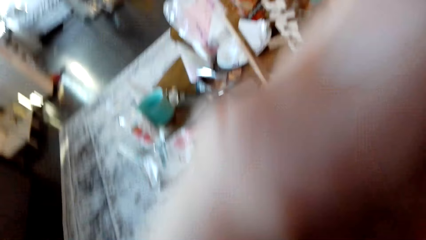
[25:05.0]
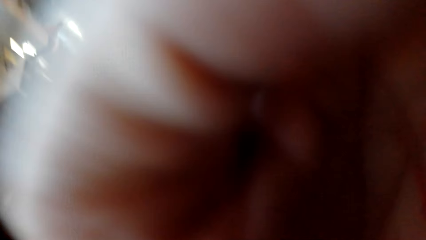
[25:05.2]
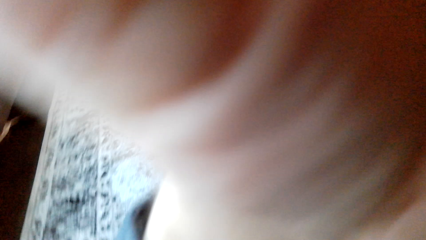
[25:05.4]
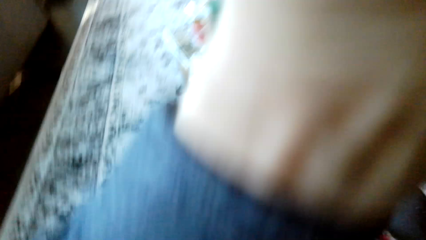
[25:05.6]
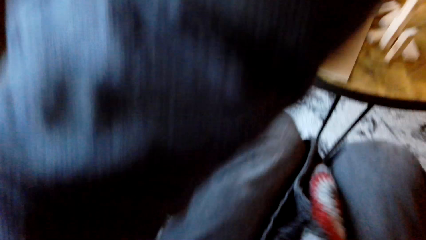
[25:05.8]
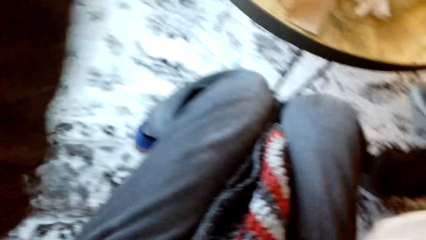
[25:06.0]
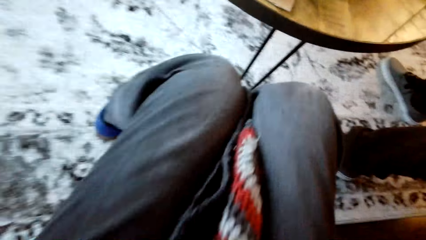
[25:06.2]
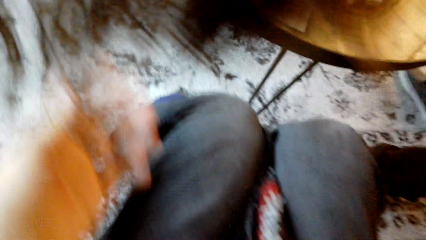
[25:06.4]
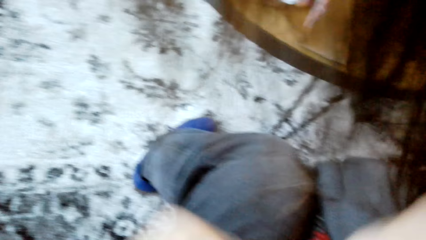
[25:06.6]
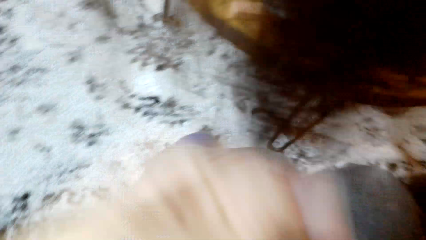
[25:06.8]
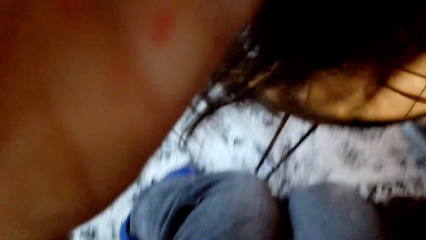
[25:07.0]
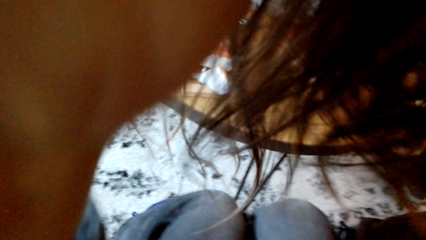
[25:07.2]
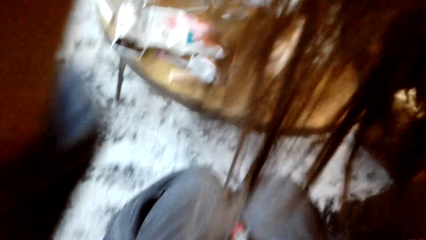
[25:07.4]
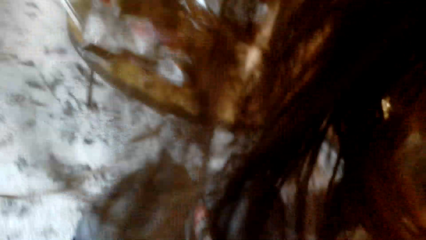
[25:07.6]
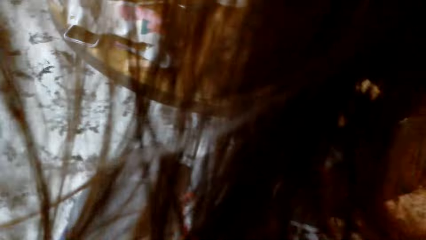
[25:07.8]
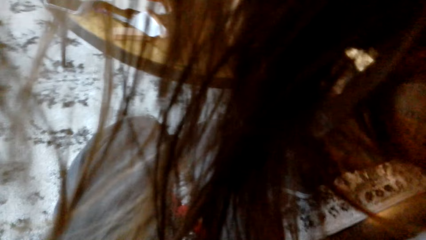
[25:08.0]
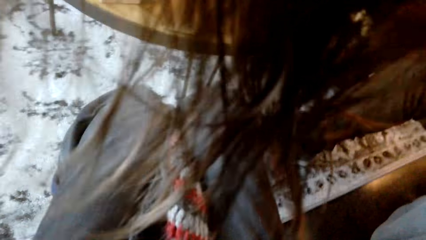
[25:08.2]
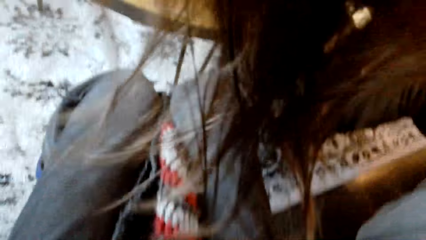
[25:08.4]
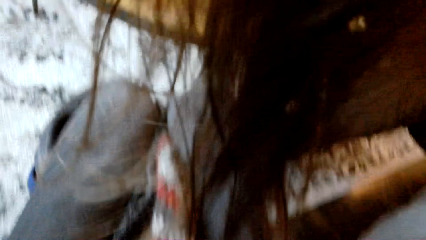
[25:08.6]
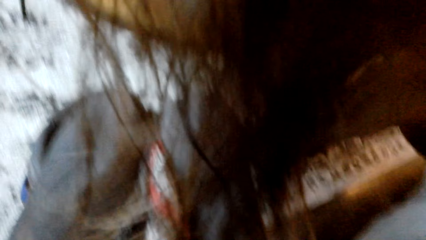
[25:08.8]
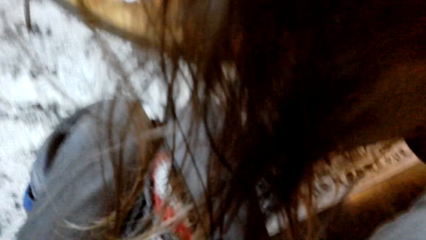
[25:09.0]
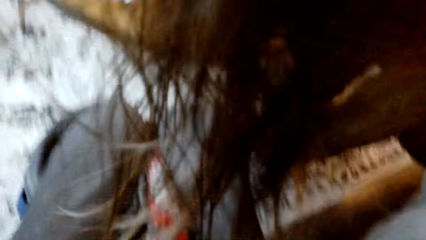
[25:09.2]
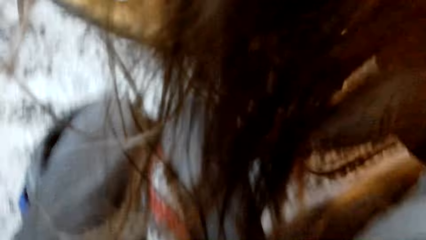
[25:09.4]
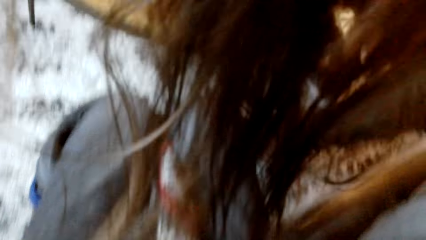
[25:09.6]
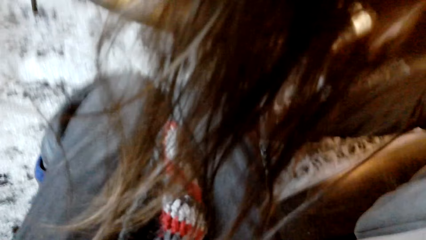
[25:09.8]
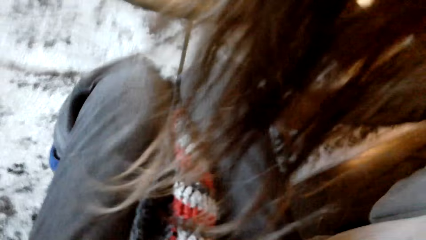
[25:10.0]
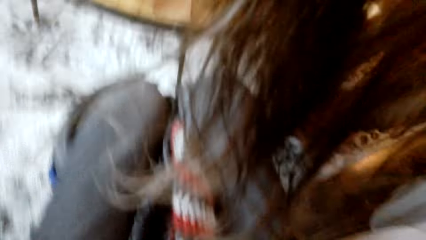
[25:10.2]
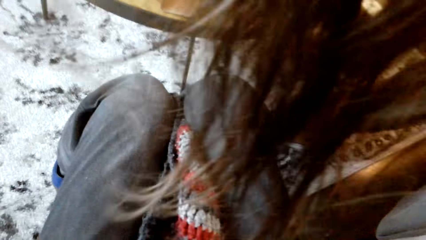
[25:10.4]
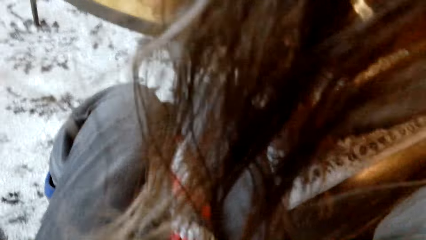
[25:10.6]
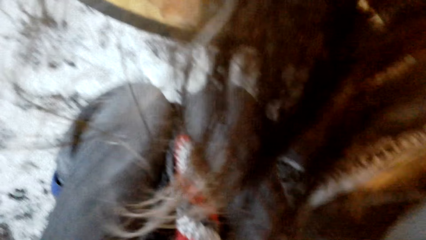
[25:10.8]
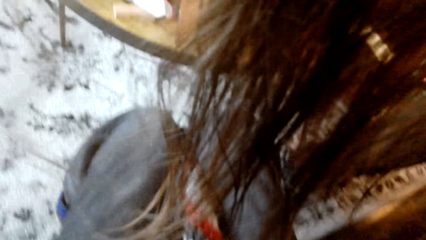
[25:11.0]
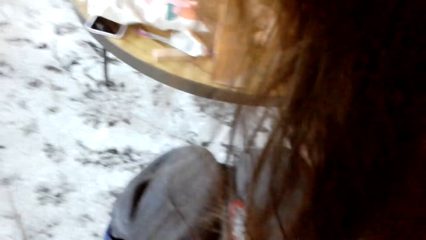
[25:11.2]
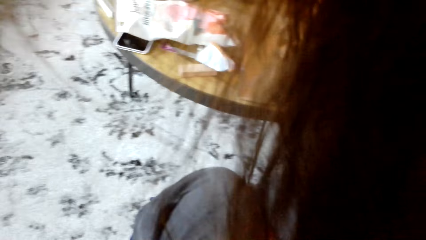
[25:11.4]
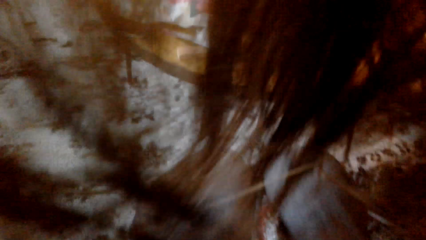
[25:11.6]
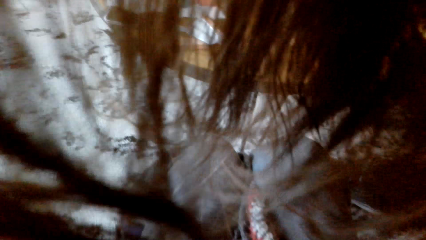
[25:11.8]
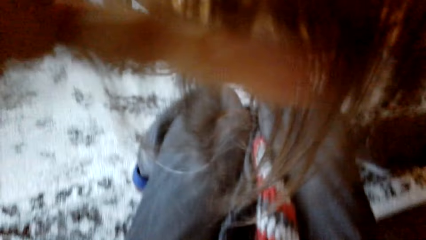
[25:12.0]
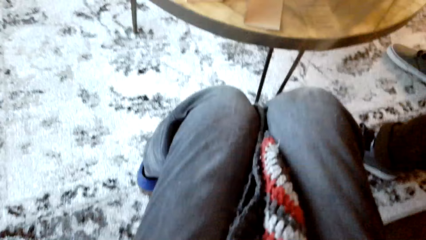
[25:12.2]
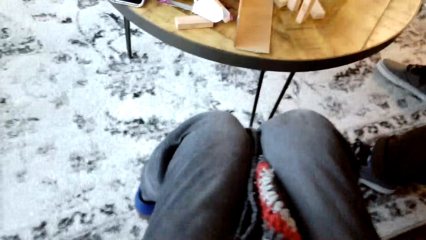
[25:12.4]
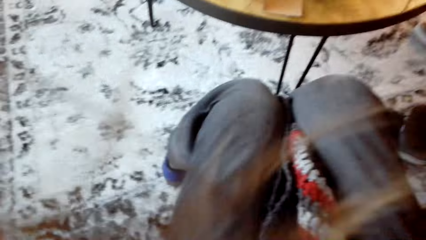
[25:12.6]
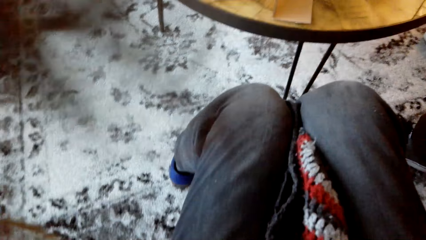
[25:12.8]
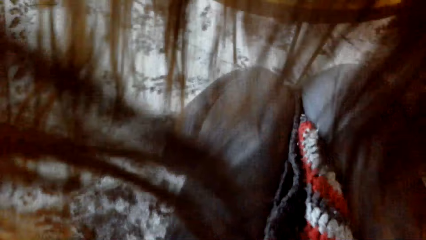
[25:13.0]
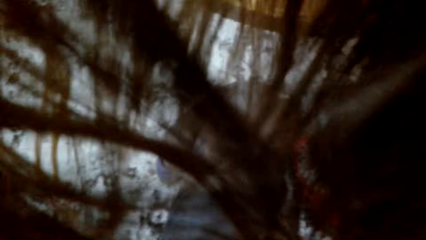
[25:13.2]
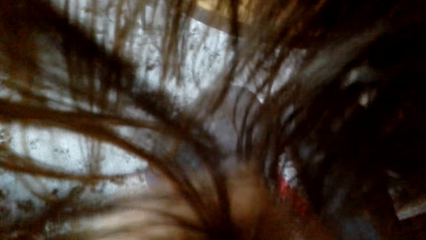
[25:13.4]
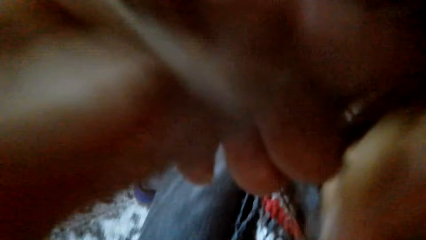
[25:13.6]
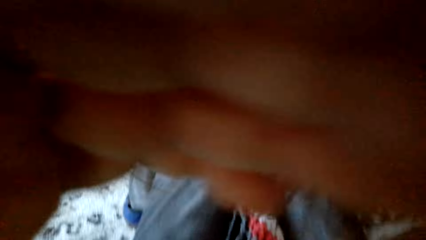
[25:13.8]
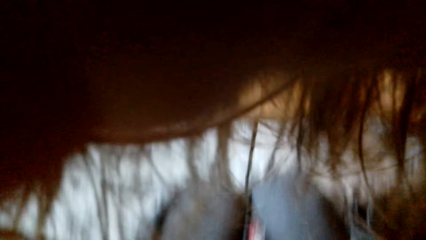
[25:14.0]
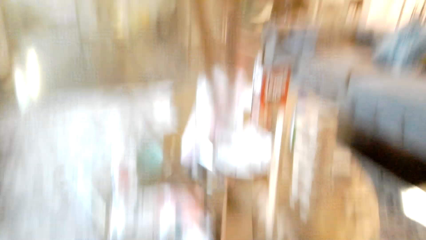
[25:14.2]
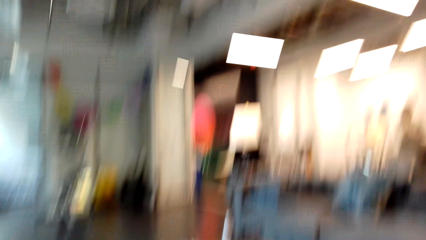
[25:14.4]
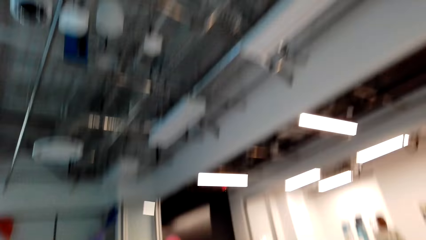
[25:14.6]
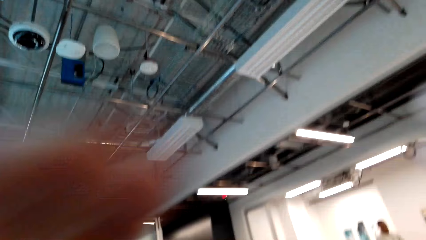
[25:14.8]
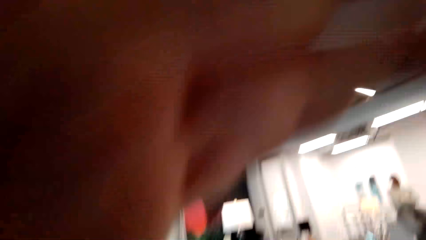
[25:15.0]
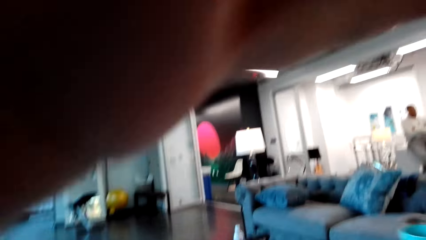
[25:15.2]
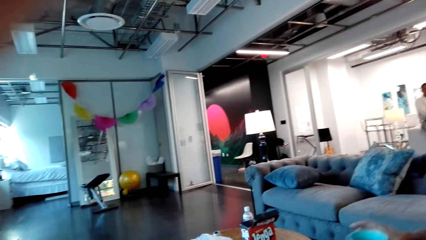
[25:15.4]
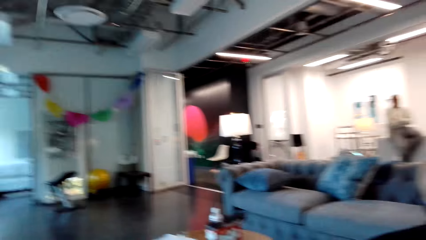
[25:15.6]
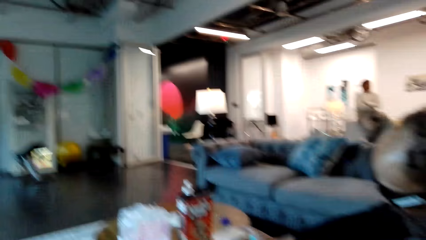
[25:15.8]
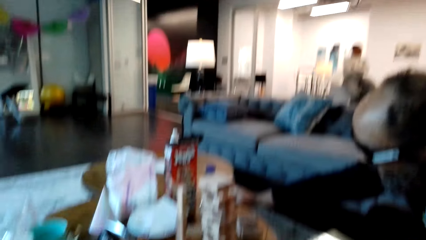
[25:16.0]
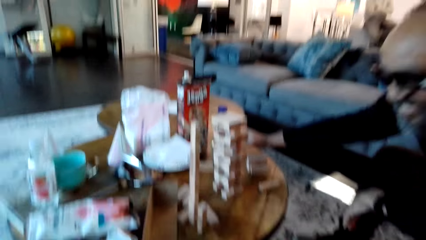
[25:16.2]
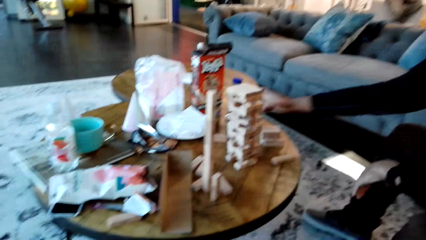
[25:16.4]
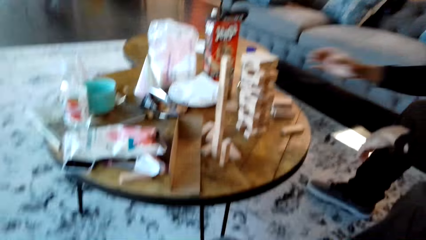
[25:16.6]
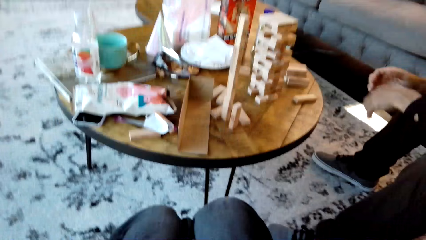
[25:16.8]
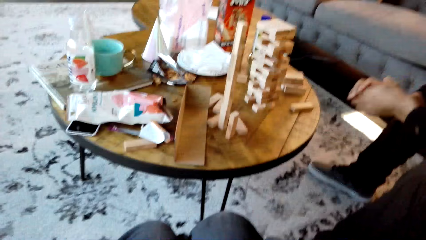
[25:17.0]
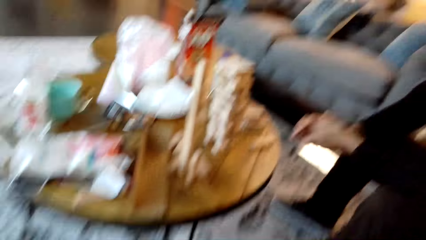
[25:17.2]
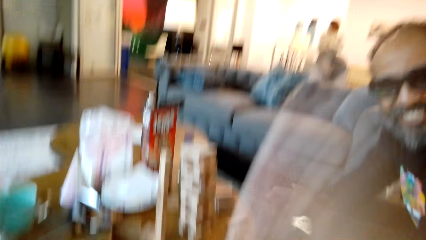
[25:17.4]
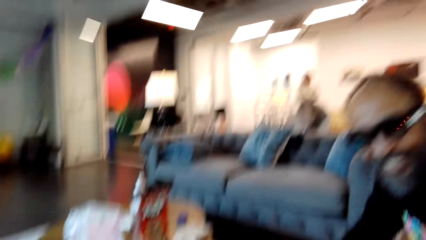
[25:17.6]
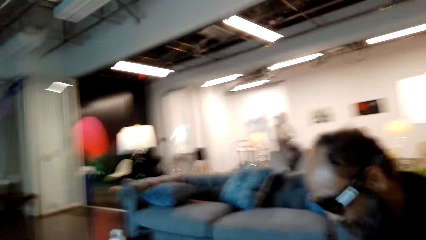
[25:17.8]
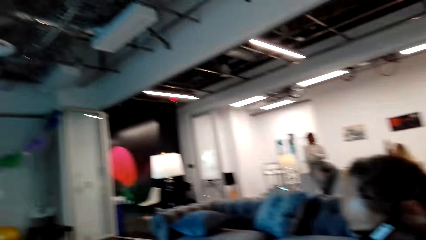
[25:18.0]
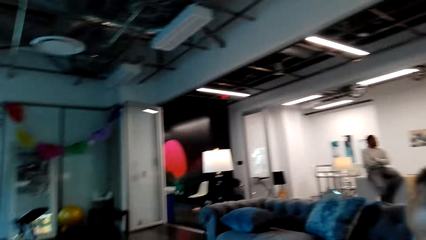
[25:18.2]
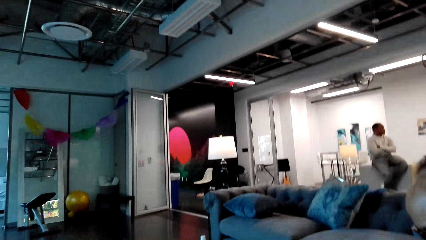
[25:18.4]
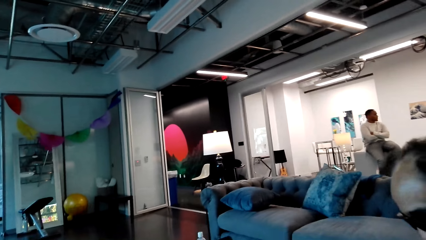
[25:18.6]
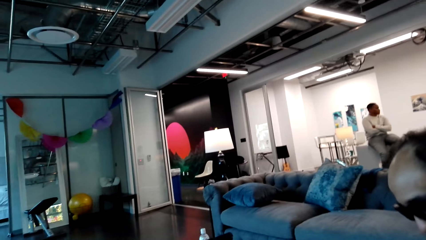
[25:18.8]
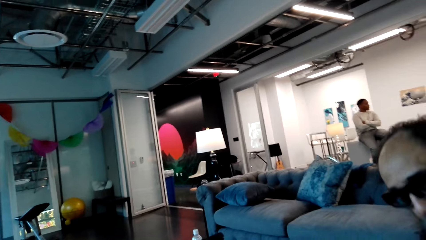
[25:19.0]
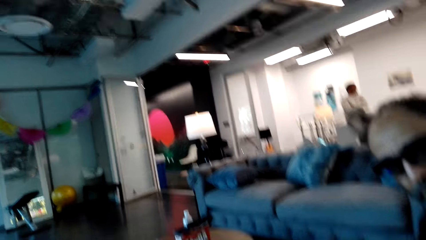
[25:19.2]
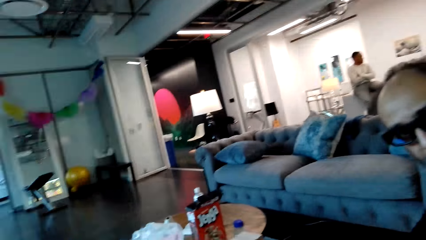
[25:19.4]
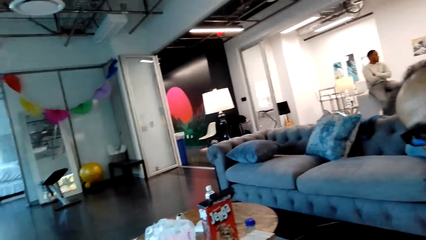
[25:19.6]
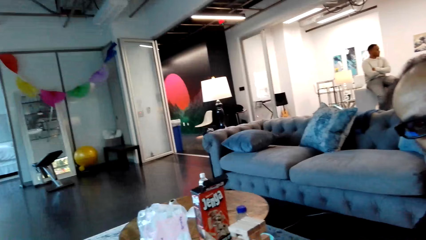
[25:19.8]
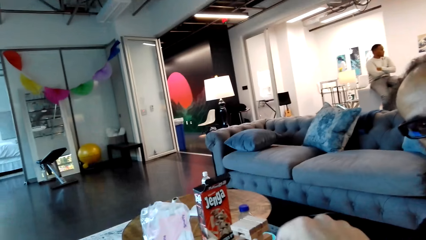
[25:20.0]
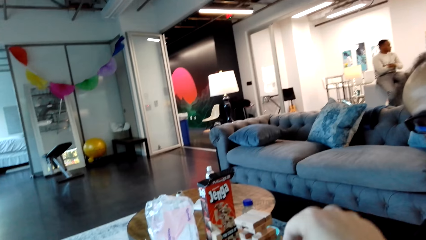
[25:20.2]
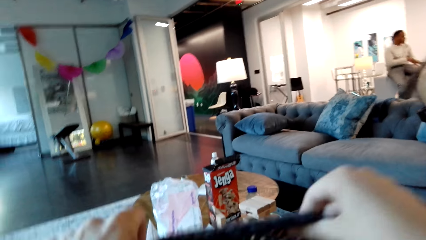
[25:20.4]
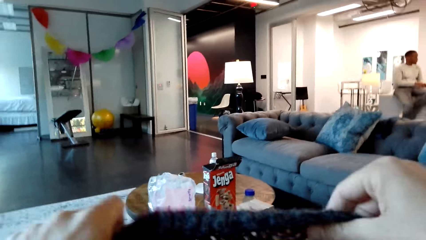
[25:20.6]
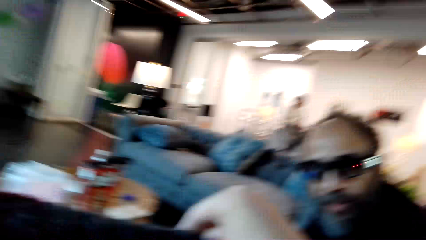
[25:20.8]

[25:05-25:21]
The camera wearer adjusts the camera. They raise the left hand towards something. They look at the table. They withdraw the left hand from the object.
